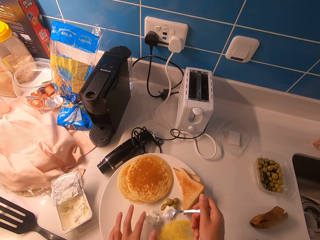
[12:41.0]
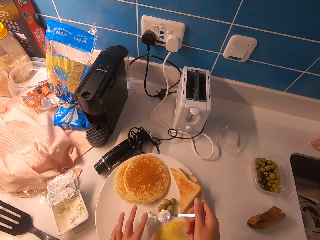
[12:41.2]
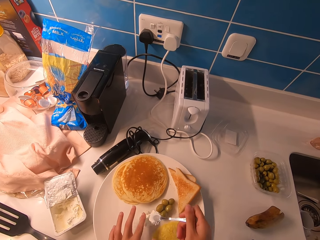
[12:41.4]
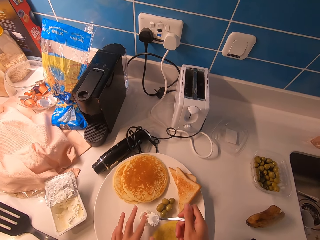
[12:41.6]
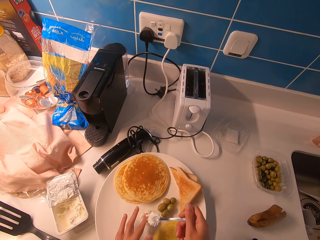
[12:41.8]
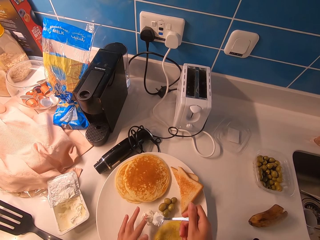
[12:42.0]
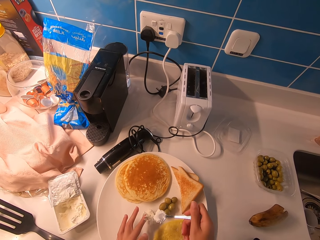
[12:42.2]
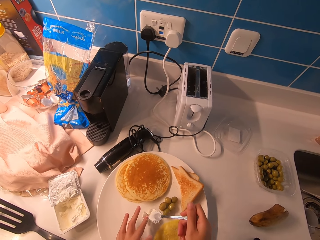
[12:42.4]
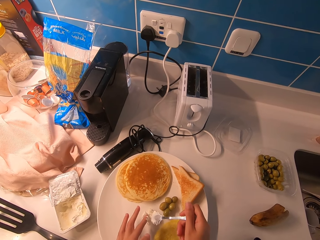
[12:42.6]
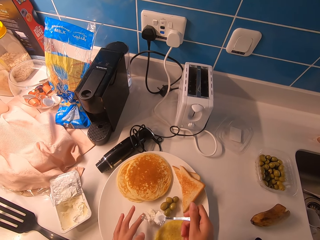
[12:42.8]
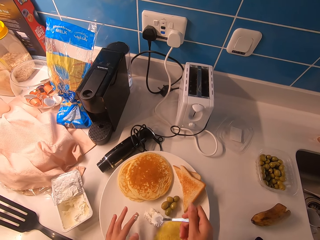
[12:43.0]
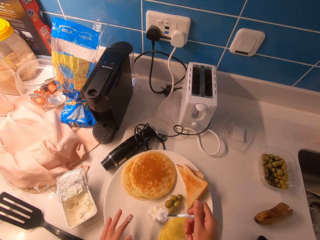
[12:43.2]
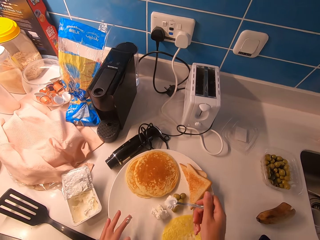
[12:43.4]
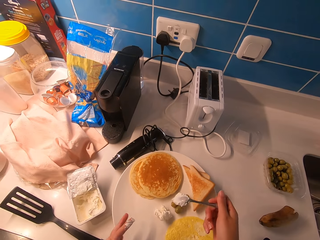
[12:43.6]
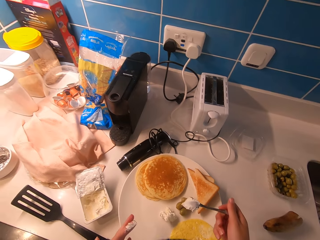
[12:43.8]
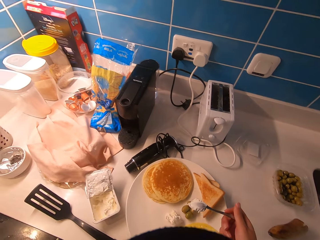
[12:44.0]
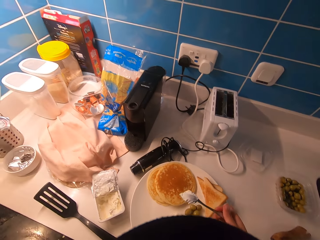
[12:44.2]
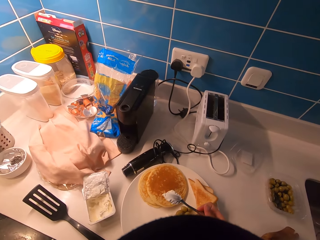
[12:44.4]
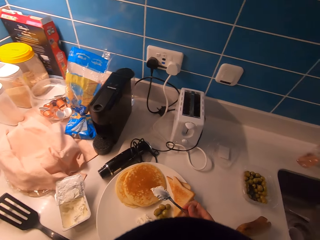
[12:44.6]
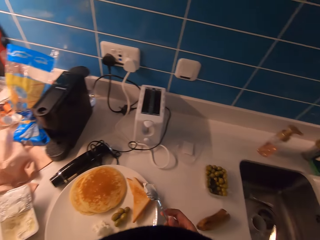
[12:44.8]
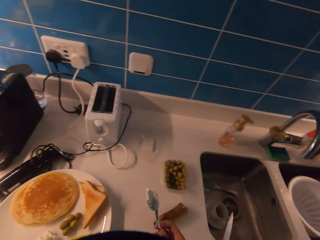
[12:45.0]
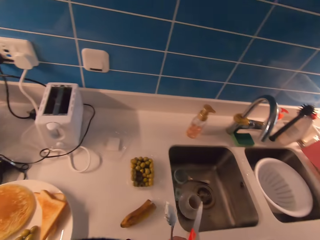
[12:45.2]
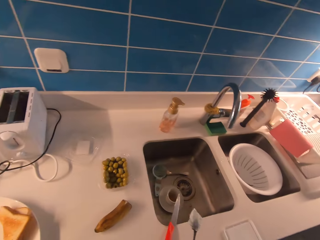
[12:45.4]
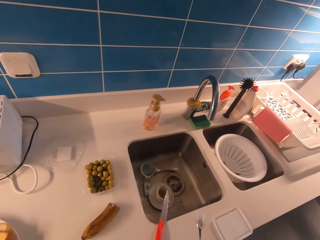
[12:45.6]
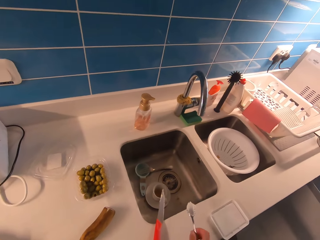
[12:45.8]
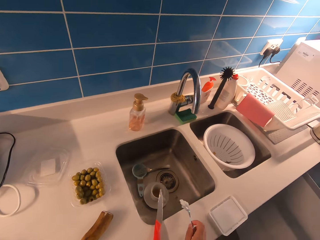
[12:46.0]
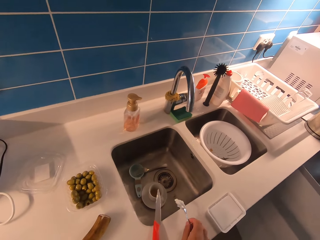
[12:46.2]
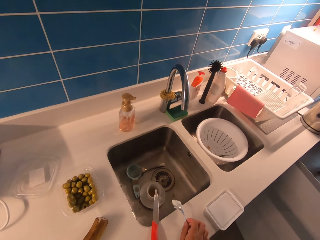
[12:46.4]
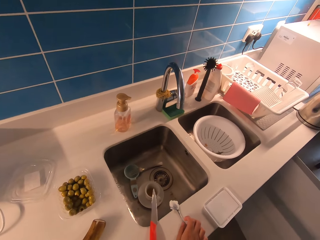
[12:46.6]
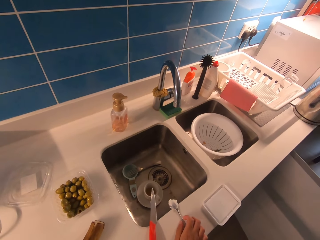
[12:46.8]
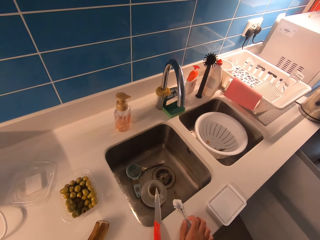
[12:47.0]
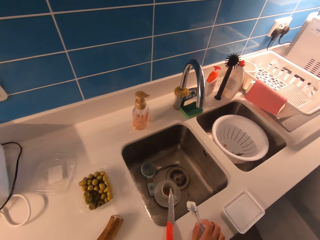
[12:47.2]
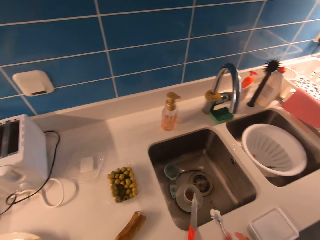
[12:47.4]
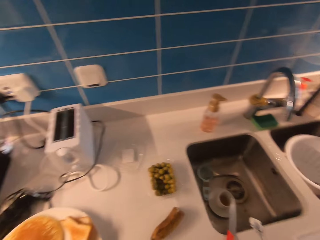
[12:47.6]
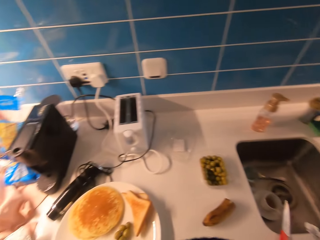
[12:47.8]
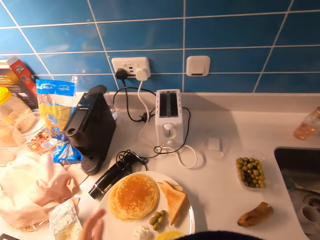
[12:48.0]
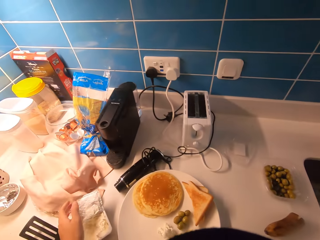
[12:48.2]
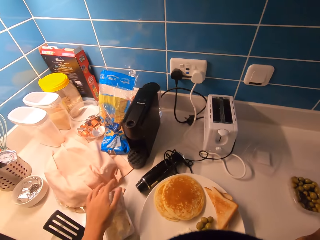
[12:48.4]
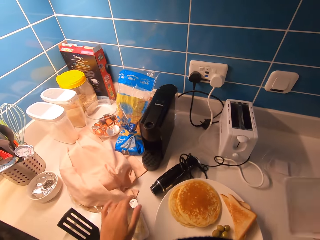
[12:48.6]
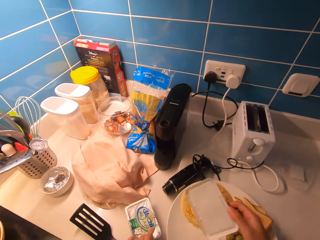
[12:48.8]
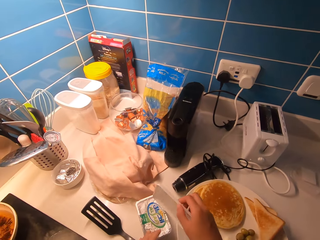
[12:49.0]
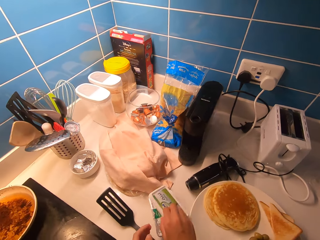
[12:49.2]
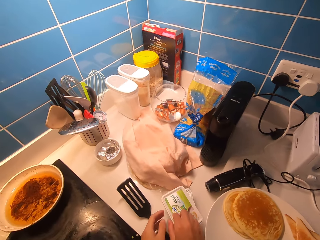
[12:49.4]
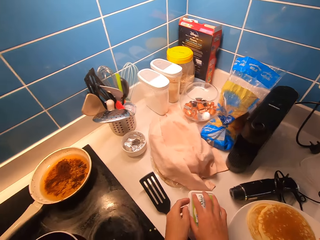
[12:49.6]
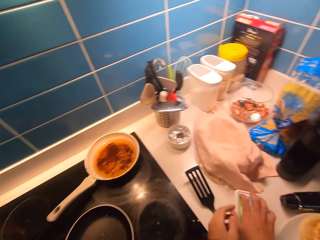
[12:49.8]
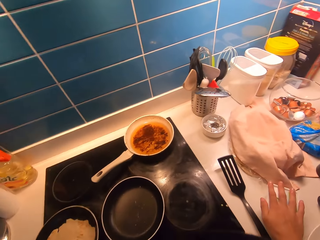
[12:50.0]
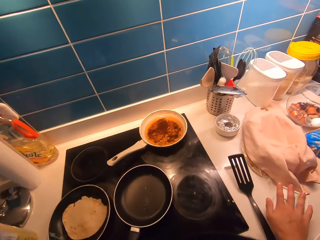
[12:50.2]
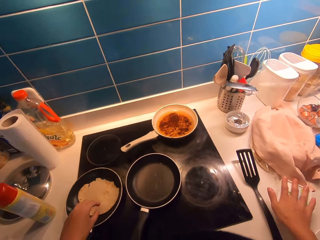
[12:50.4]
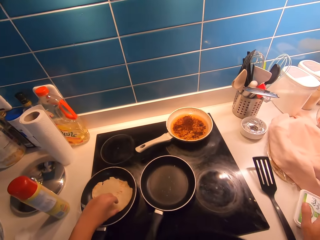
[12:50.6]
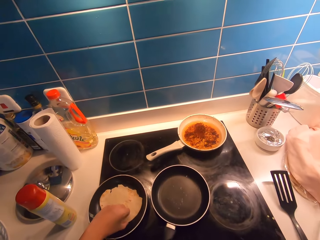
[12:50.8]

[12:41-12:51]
The camera wearer puts spoons on a sink. They drop the spoon on the kitchen countertop. They walk in the sink. They cover the bowl of margarine.

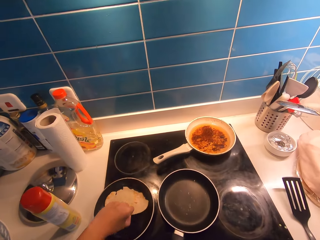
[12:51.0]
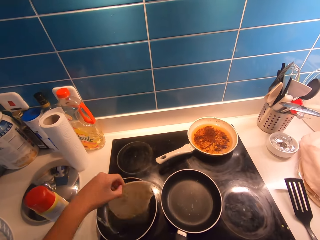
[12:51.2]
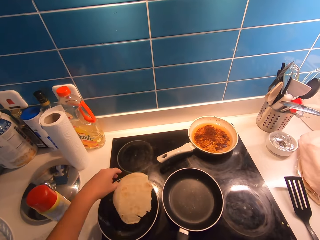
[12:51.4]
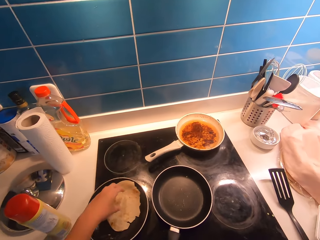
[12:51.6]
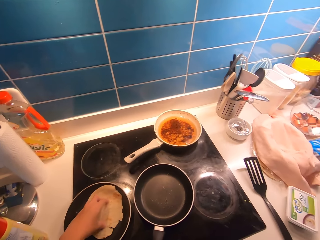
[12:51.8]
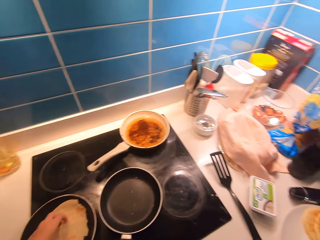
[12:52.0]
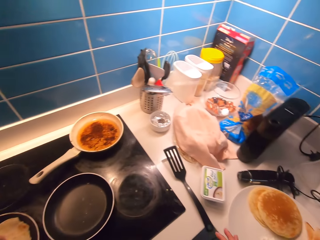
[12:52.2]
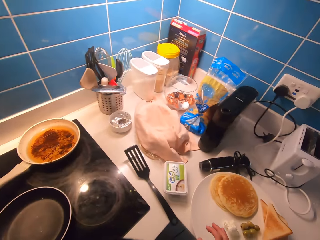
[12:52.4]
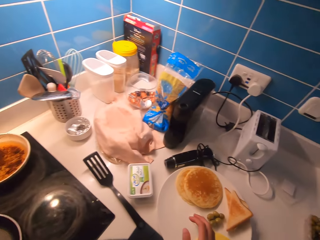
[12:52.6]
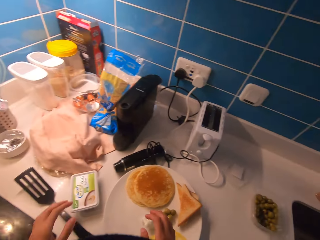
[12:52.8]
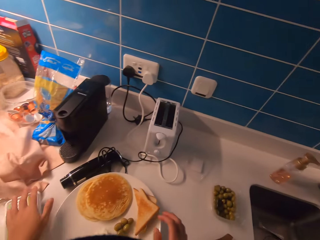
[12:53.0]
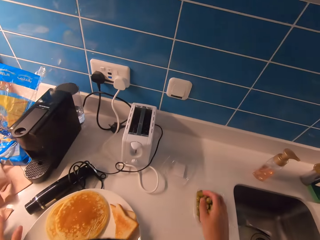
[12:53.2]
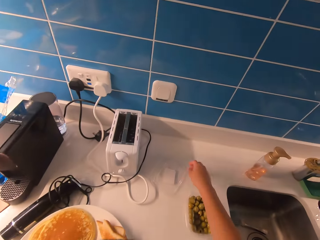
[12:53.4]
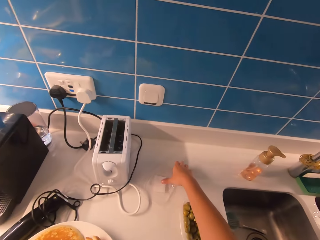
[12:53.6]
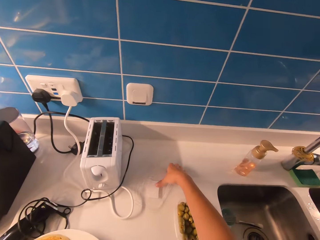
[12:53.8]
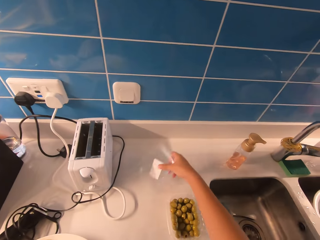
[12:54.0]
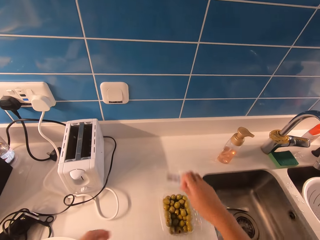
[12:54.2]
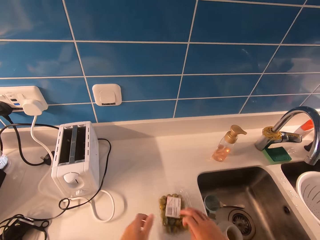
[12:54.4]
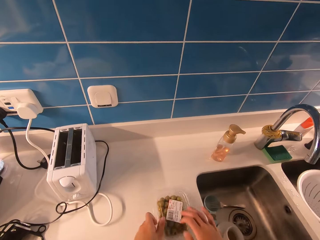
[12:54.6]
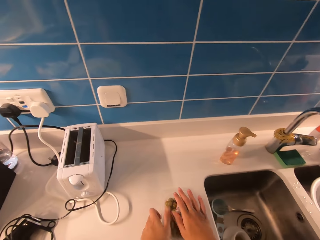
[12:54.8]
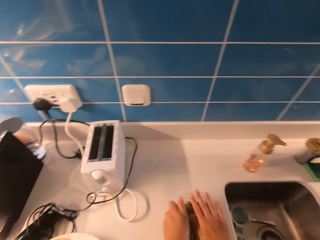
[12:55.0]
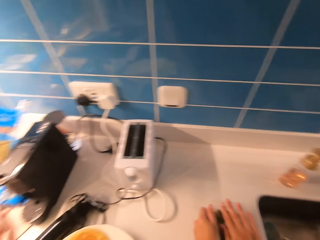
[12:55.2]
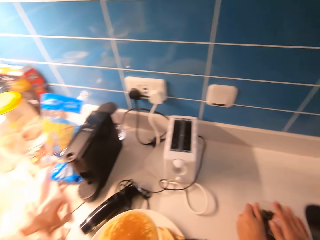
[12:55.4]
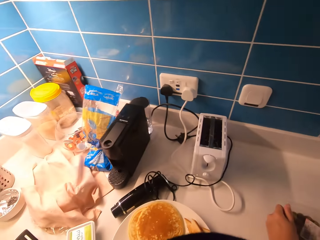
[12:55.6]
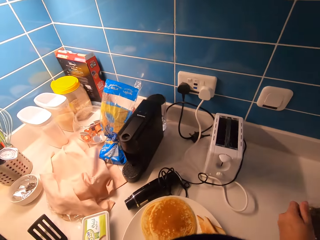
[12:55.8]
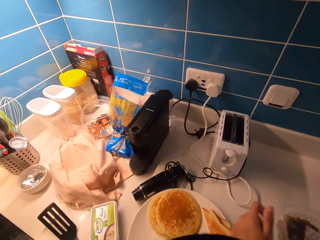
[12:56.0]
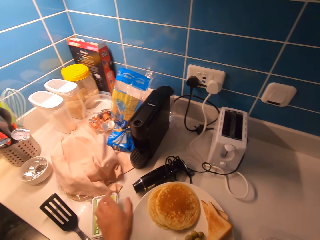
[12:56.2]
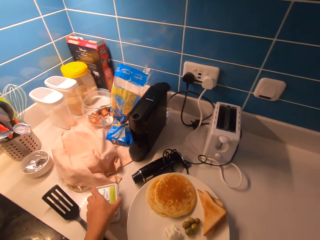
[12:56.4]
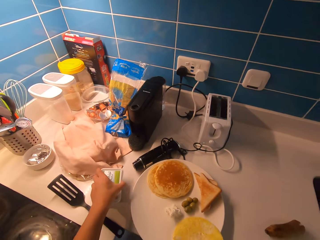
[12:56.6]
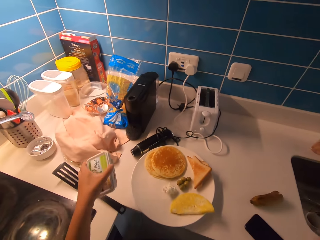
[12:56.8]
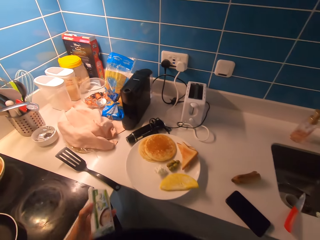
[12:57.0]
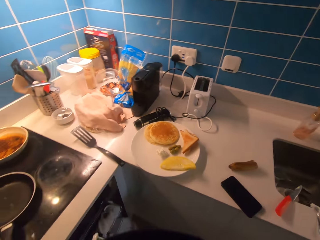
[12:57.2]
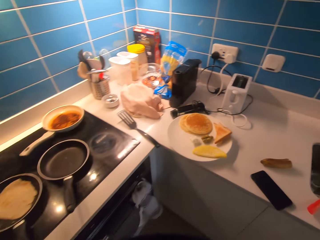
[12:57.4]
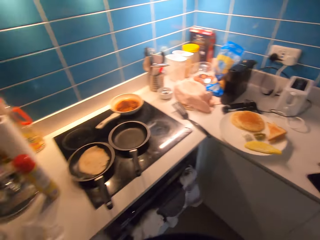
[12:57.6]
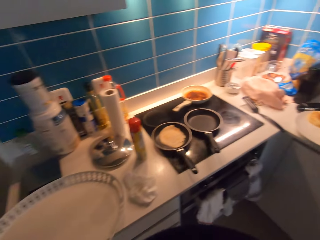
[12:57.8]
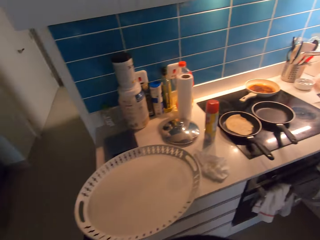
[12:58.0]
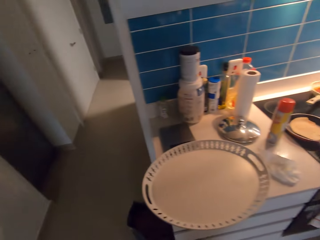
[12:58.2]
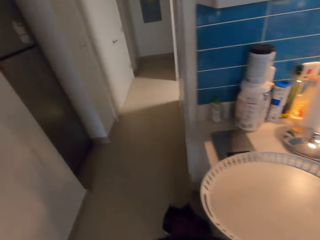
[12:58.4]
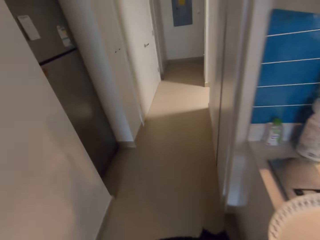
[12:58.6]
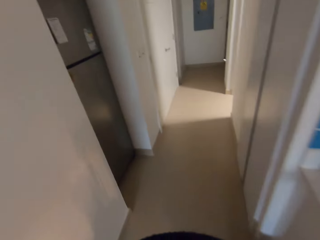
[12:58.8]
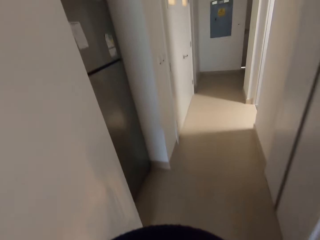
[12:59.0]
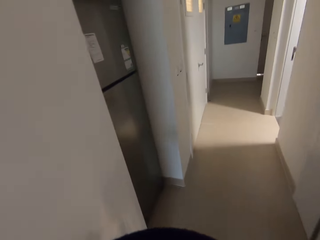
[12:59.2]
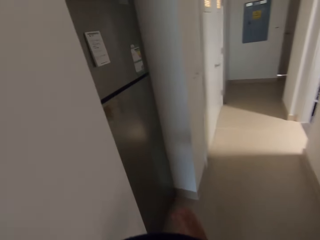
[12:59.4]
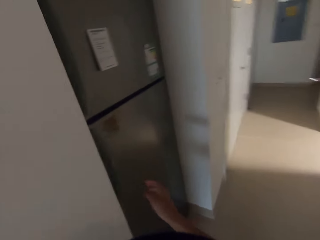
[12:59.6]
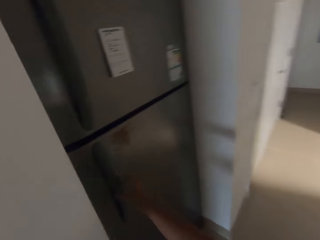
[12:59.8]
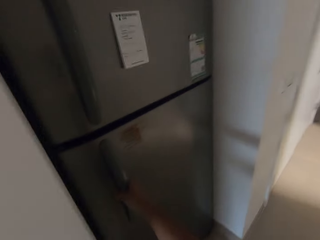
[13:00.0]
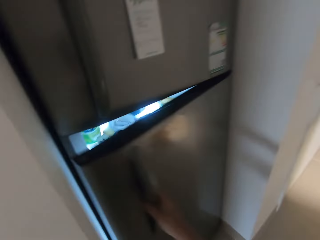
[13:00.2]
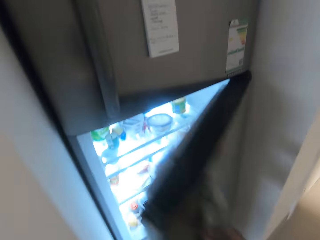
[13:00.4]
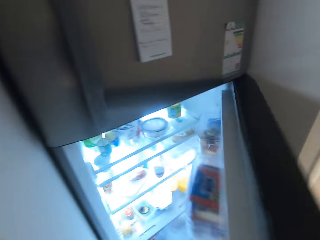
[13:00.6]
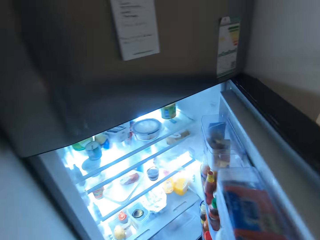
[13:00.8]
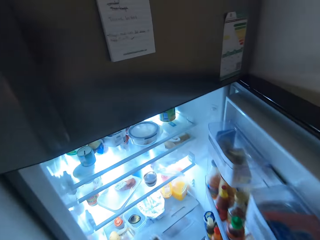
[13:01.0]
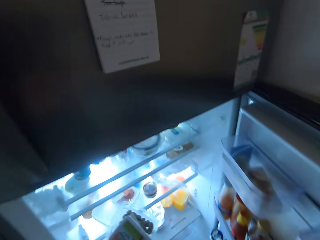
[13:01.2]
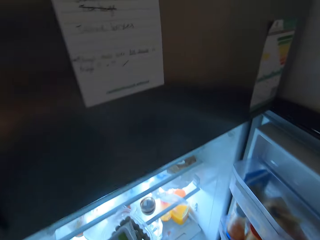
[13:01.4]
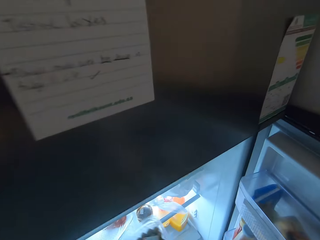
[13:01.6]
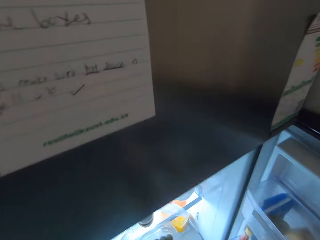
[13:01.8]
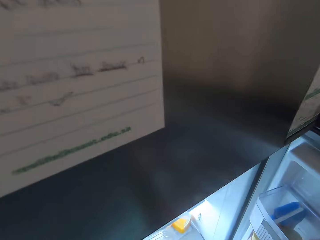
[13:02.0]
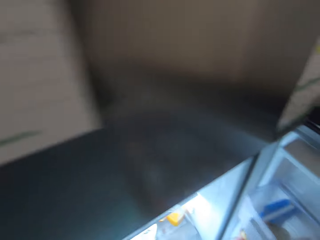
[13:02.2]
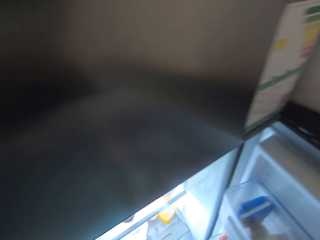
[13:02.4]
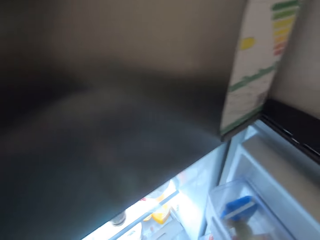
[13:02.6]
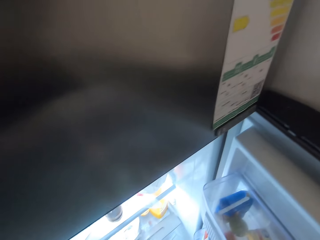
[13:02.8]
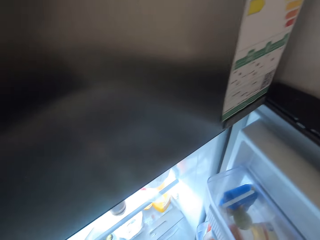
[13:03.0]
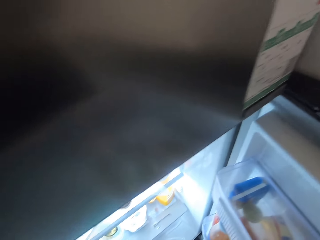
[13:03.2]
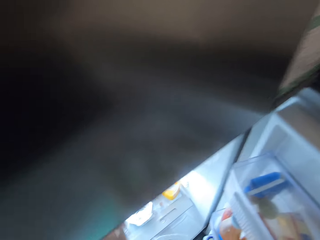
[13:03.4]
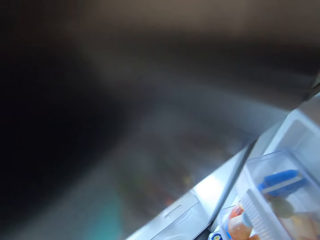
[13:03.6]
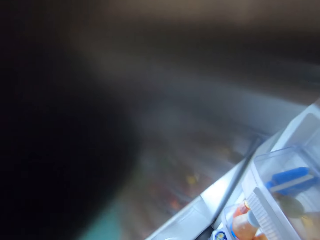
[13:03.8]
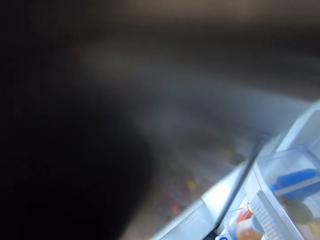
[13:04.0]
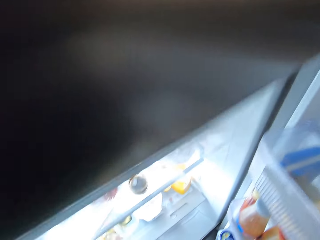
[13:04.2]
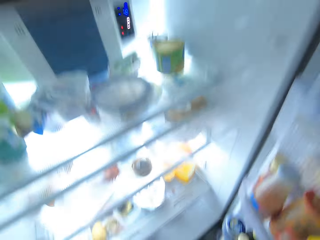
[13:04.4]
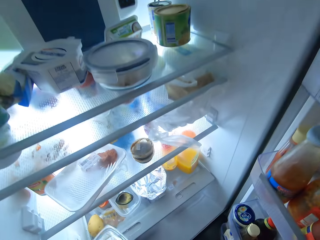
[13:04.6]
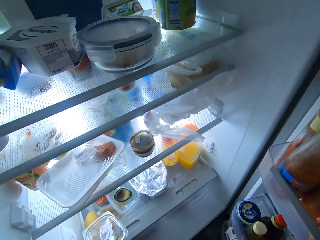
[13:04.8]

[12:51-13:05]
The camera wearer turns the side of the pita on the pan using his left hand. He touches the bowl of margarine. He picks up the cover of the grape and covers the grape with its cover. He picks up the bowl of margarine. He walks in the kitchen. He opens the fridge door. He places the margarine in the fridge.
